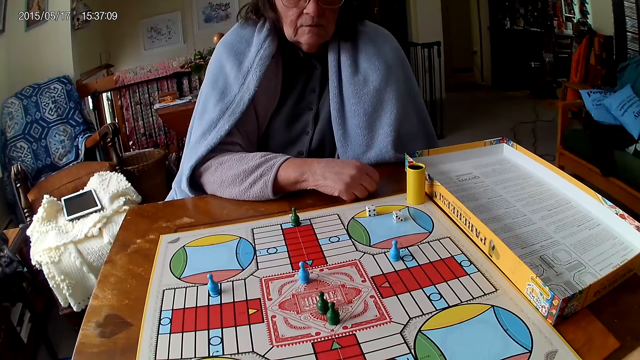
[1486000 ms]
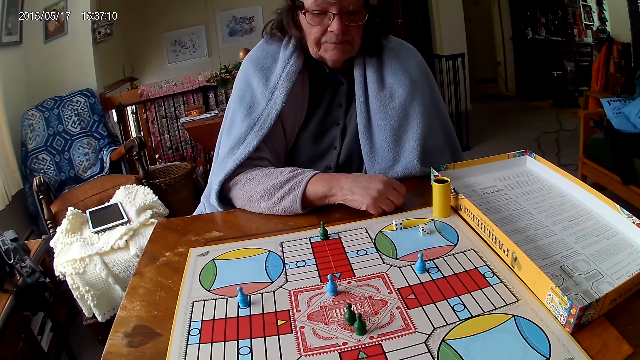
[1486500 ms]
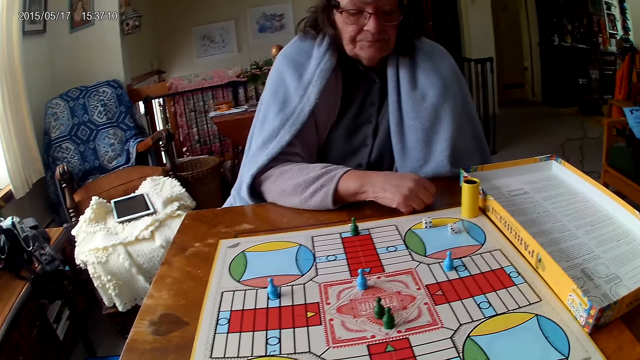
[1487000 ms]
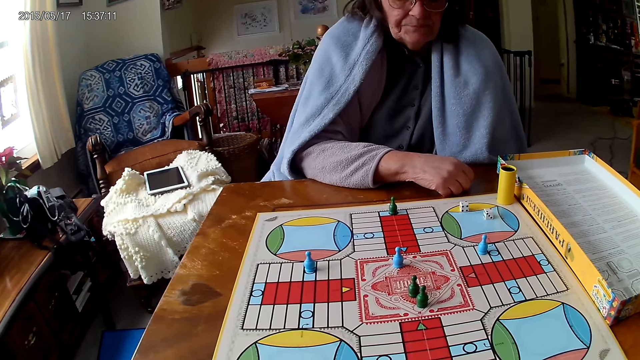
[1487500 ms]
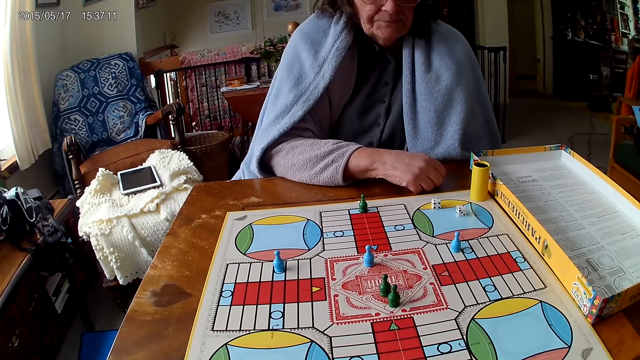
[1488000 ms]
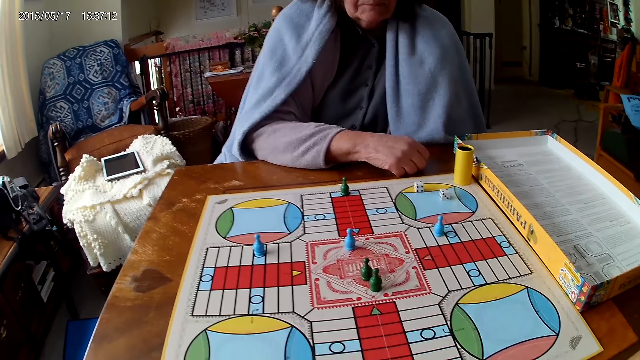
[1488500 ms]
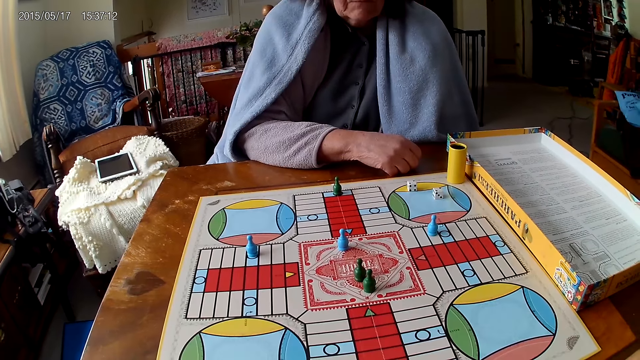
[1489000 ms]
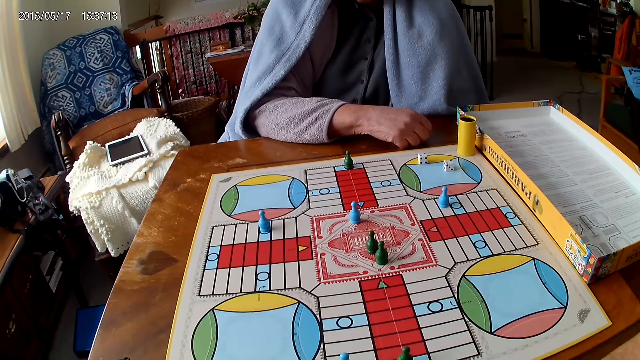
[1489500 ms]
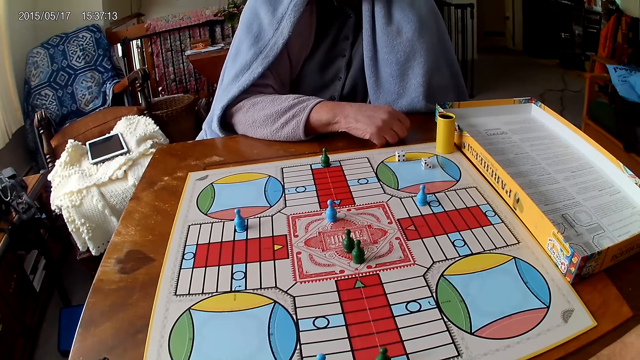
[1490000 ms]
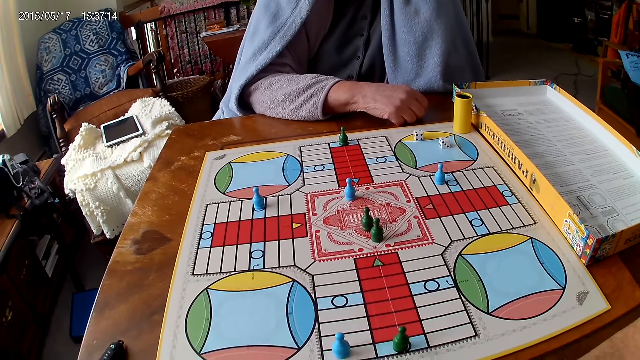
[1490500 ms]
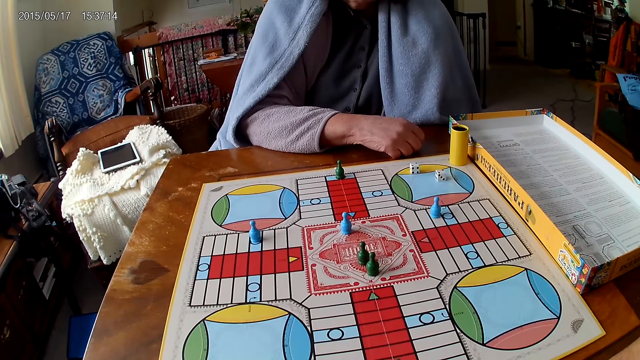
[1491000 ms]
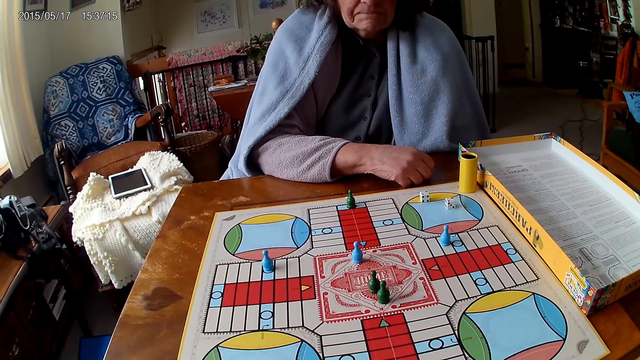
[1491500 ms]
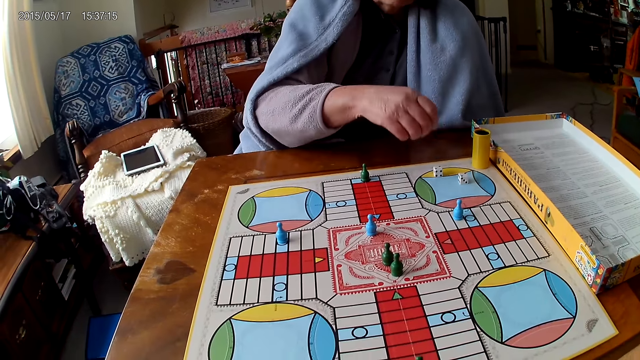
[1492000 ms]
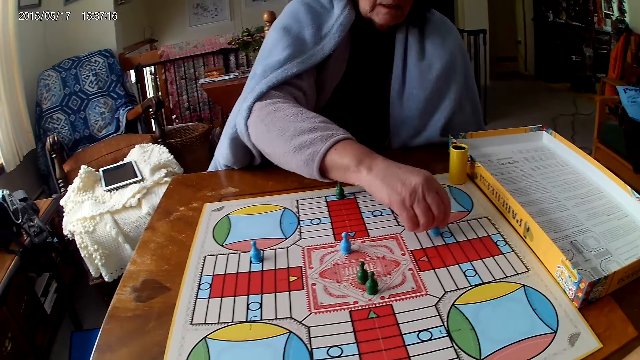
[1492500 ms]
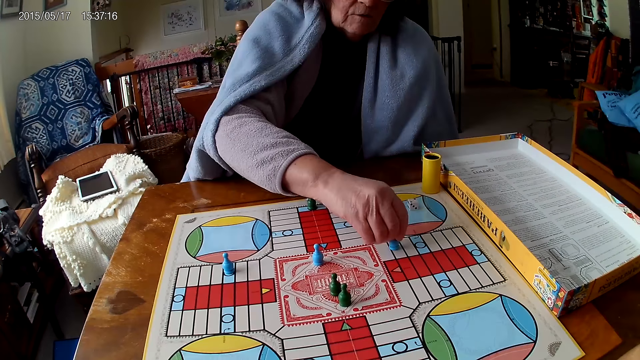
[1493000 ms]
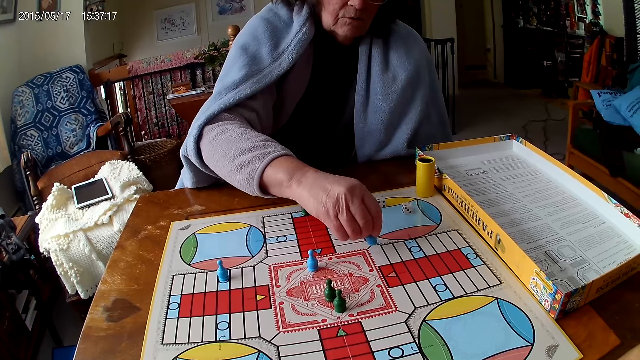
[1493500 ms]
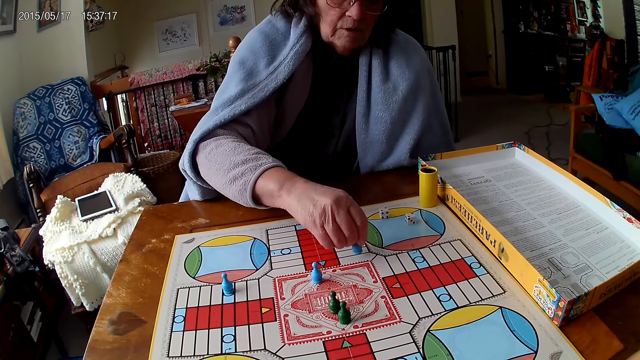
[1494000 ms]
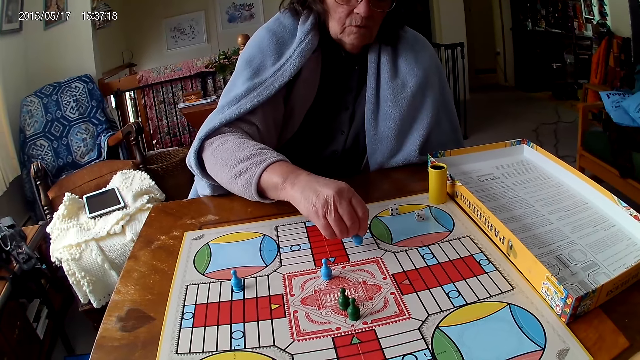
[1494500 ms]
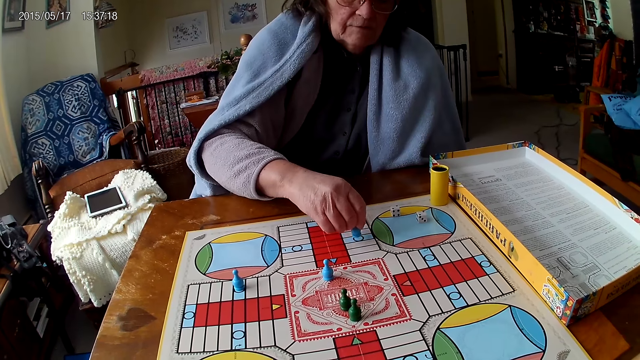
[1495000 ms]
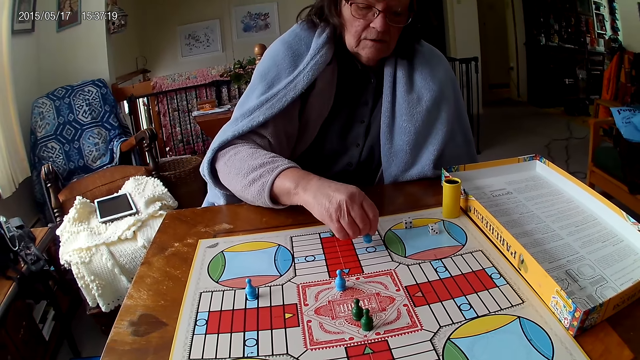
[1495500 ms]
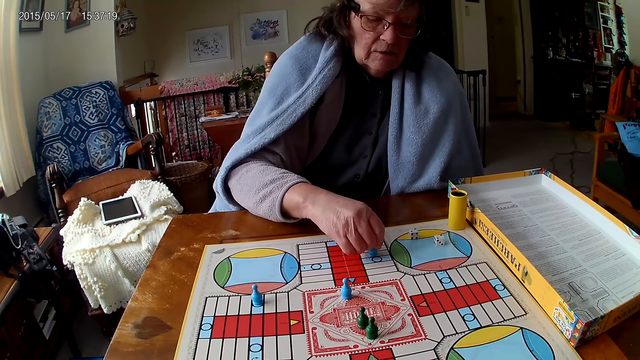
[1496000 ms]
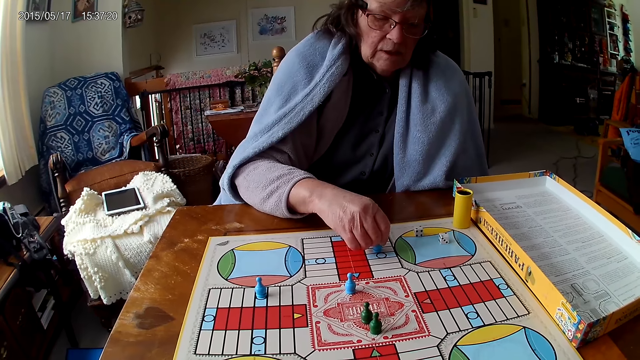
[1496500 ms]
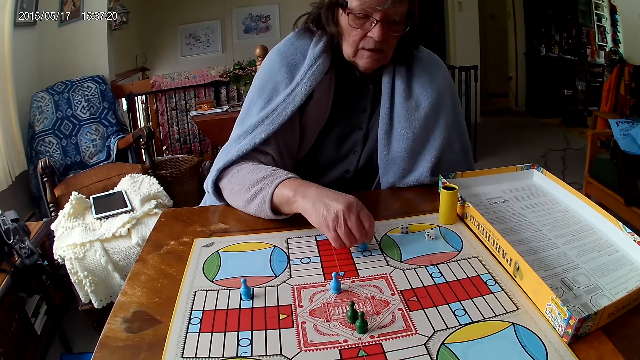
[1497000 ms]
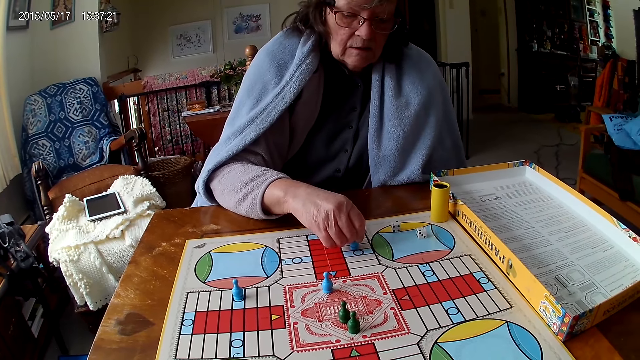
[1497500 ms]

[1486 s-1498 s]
The camera wearer stares at the Ludo. A woman moves a piece on the Ludo board with her right hand.

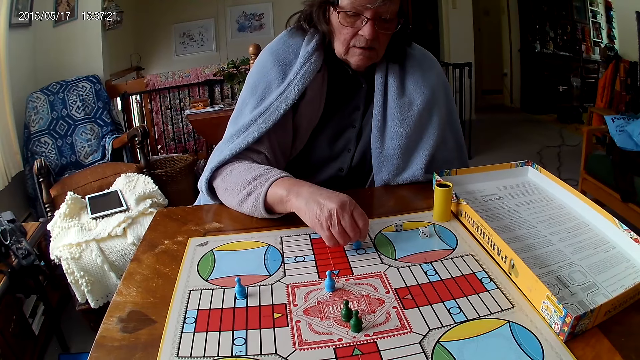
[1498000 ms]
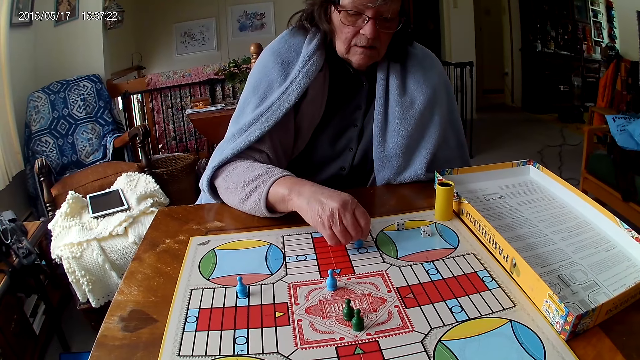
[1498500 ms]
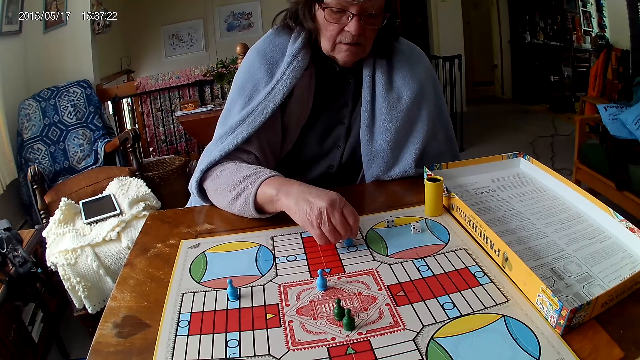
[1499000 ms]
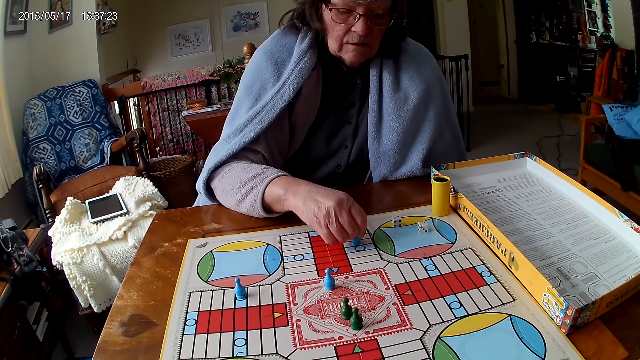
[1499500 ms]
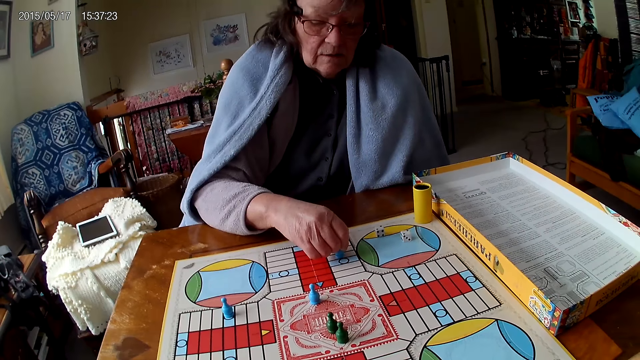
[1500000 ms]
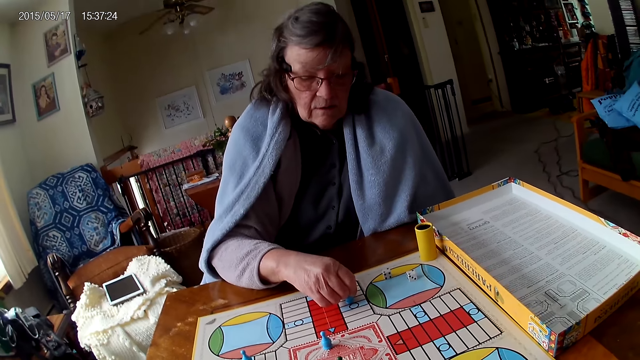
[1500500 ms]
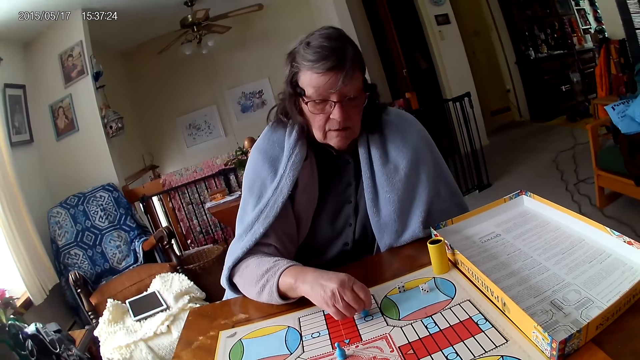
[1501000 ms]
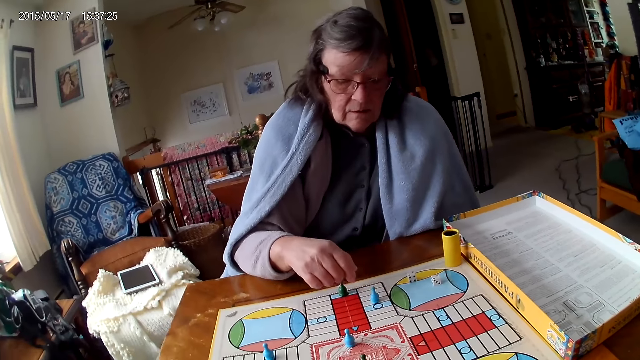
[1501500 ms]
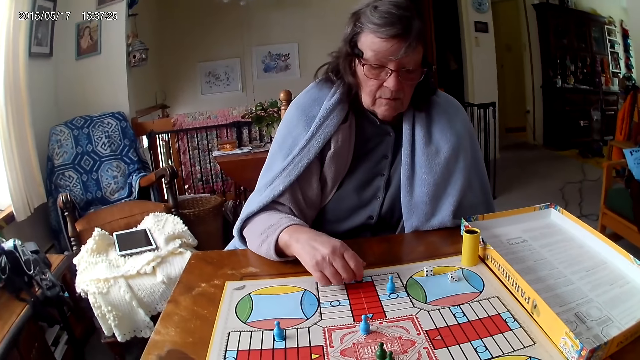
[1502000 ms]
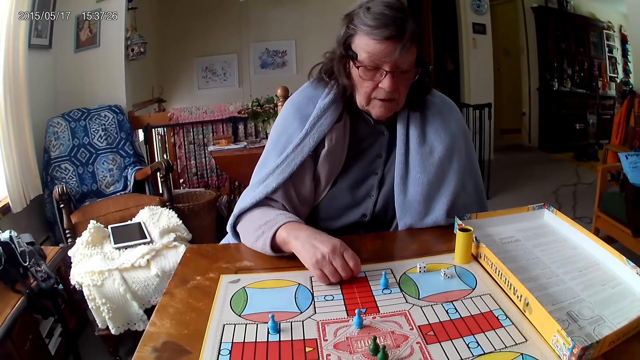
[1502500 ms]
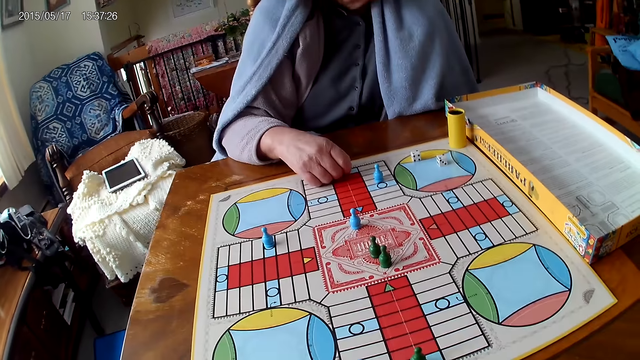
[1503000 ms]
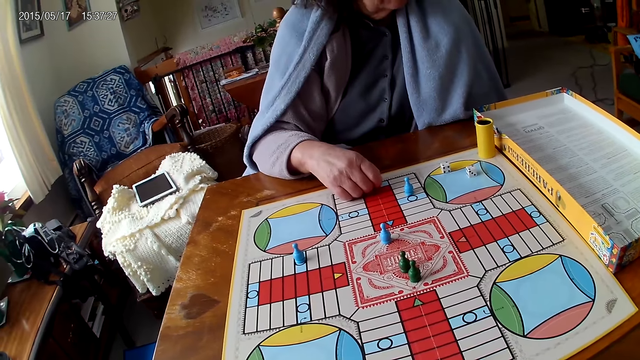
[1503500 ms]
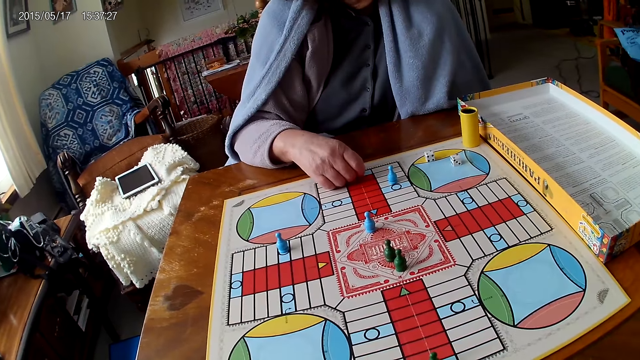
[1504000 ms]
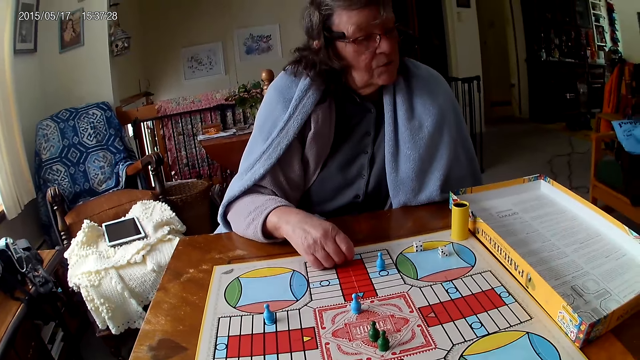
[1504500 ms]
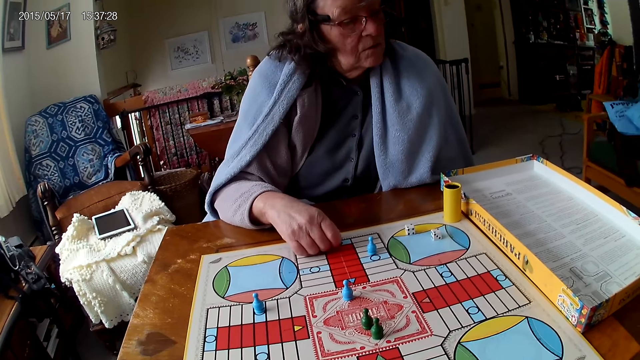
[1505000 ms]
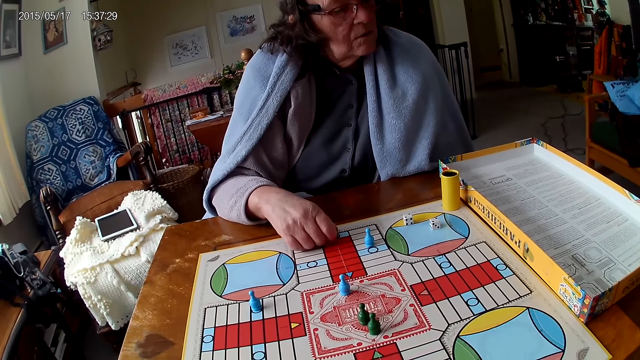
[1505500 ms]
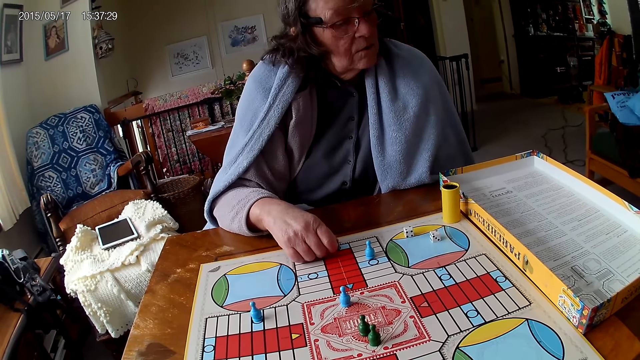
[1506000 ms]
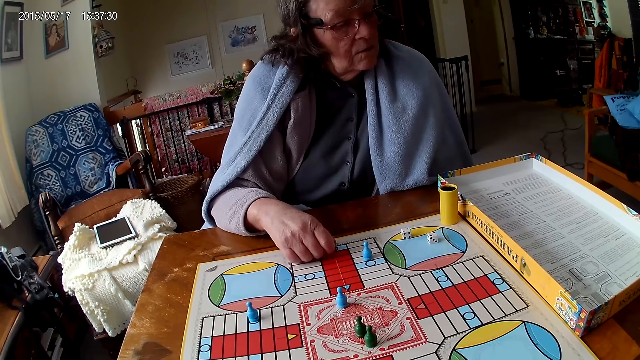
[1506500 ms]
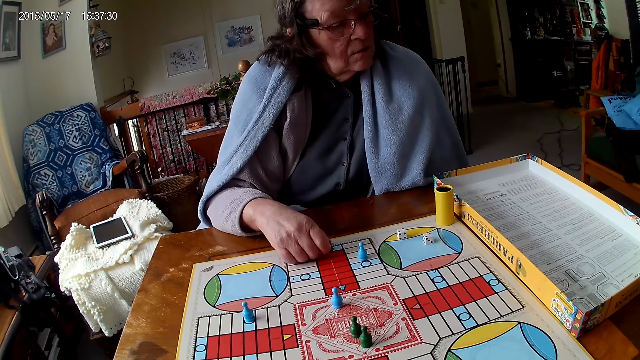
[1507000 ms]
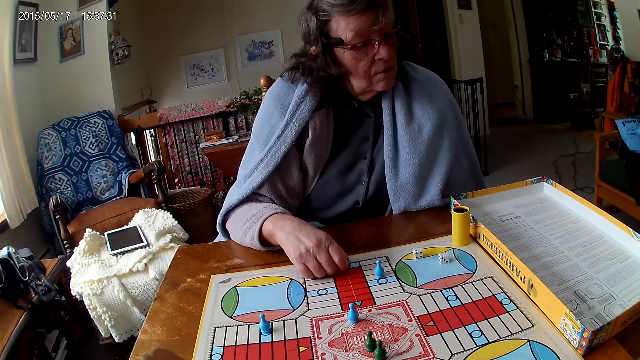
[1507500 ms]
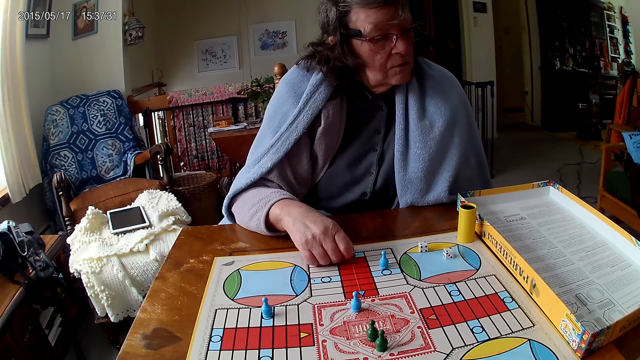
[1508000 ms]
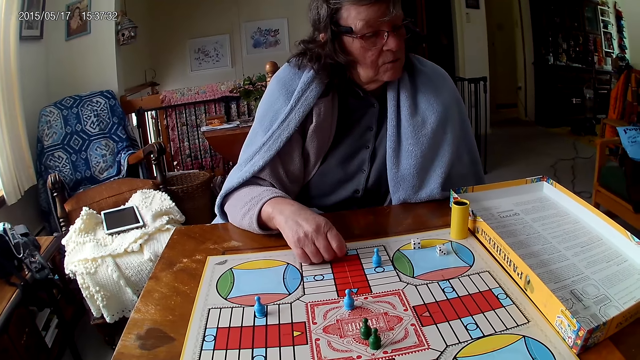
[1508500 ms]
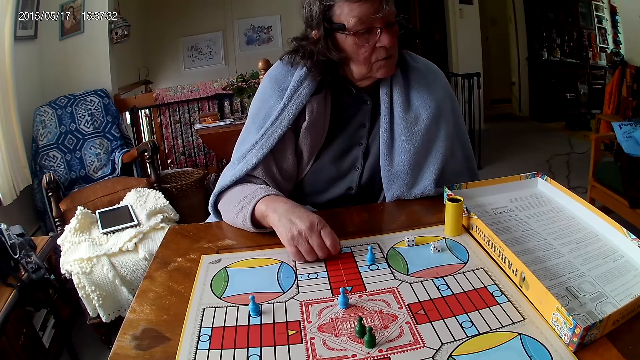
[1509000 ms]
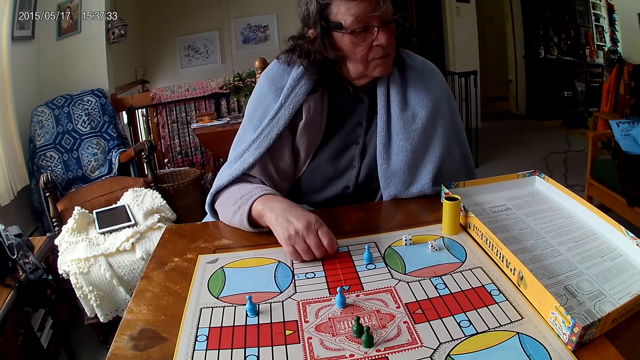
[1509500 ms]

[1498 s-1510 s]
The camera wearer stares at a lady. The lady touches a piece on the Ludo board with her right hand.
